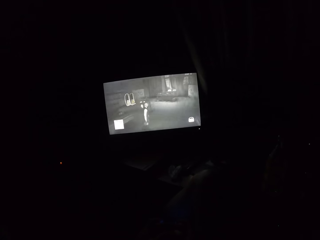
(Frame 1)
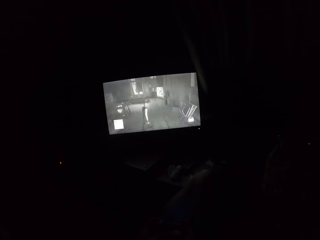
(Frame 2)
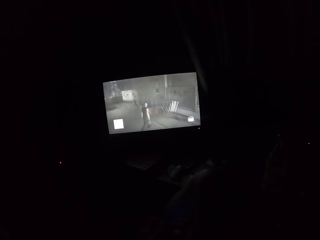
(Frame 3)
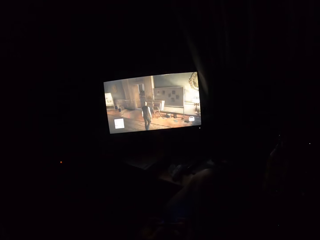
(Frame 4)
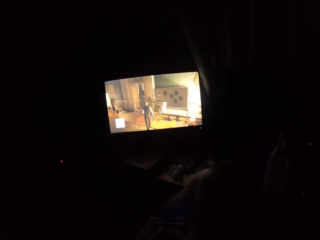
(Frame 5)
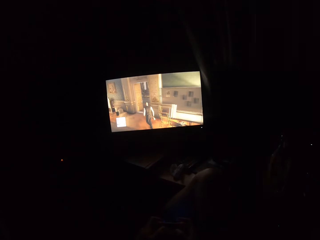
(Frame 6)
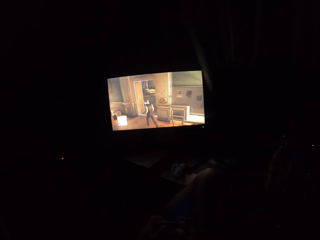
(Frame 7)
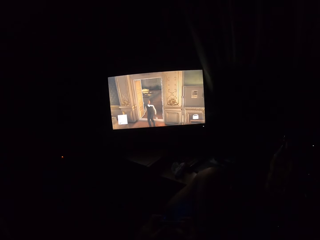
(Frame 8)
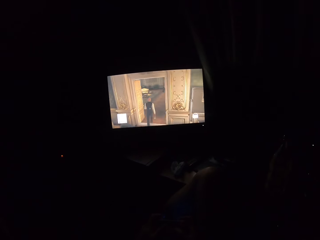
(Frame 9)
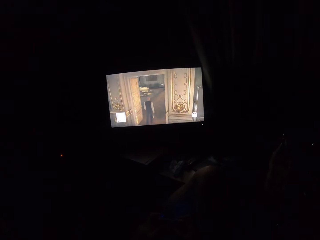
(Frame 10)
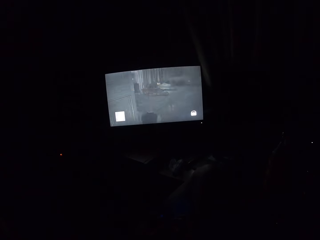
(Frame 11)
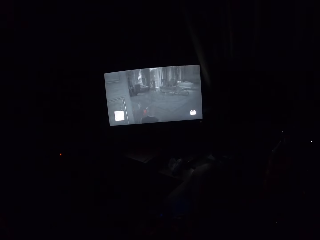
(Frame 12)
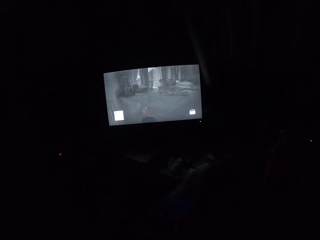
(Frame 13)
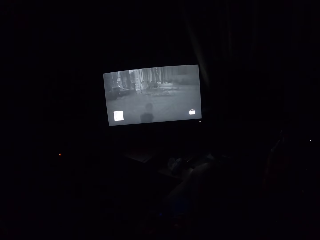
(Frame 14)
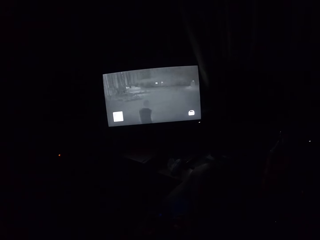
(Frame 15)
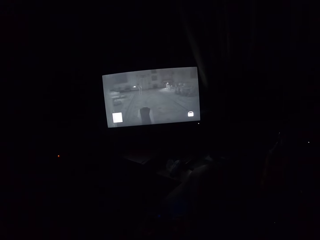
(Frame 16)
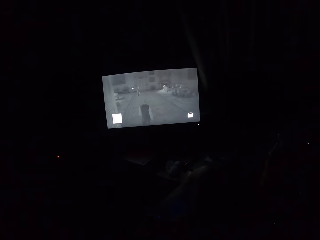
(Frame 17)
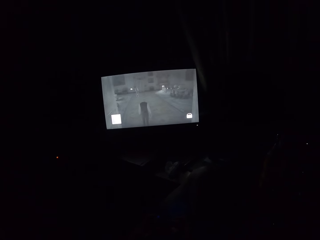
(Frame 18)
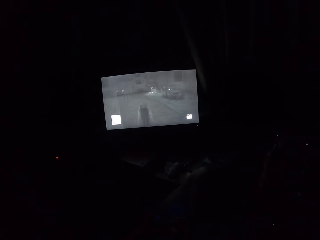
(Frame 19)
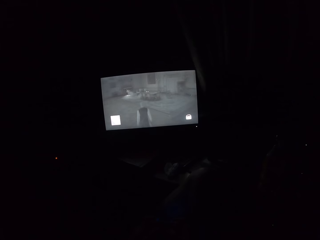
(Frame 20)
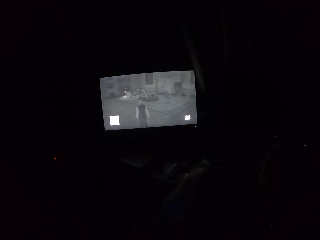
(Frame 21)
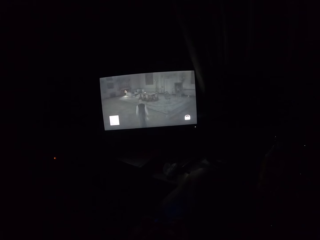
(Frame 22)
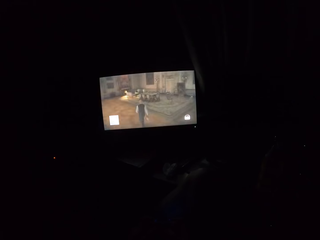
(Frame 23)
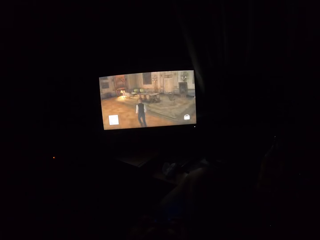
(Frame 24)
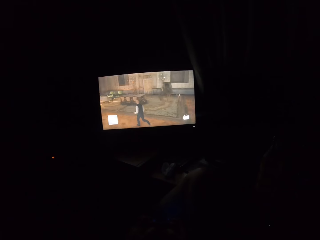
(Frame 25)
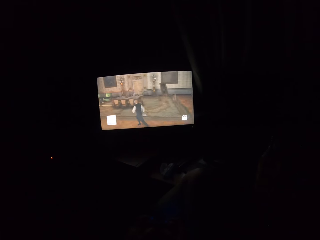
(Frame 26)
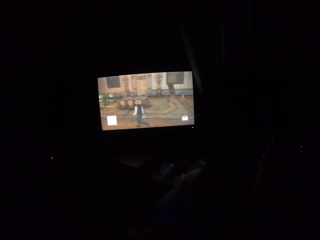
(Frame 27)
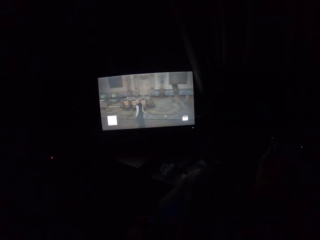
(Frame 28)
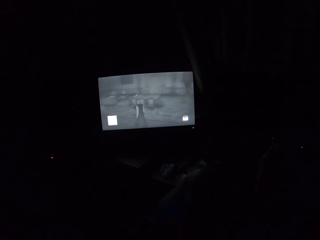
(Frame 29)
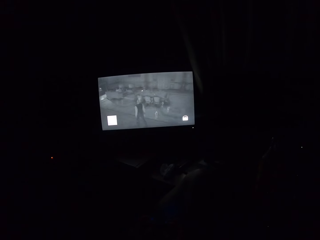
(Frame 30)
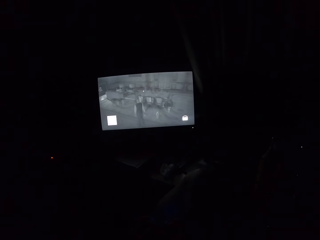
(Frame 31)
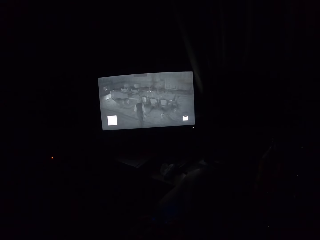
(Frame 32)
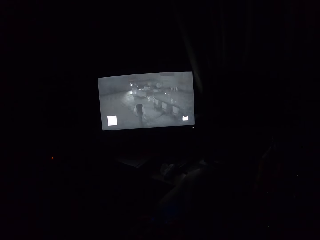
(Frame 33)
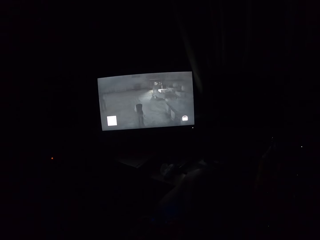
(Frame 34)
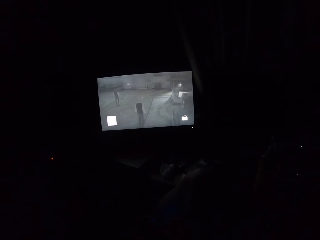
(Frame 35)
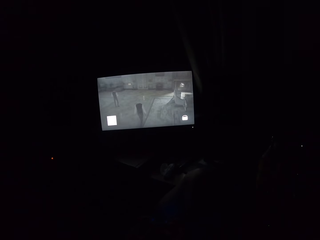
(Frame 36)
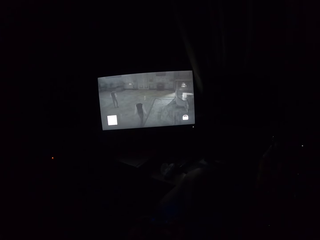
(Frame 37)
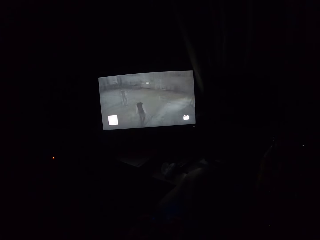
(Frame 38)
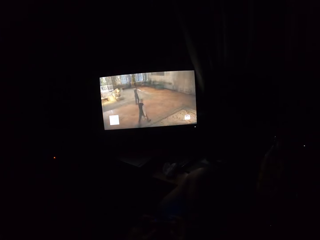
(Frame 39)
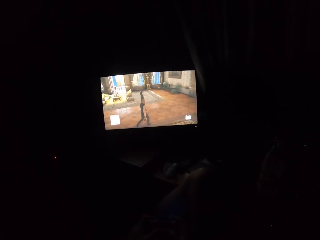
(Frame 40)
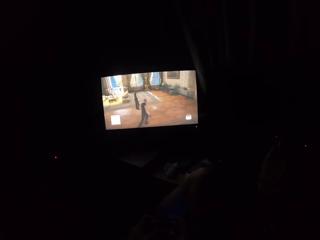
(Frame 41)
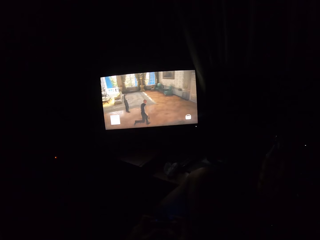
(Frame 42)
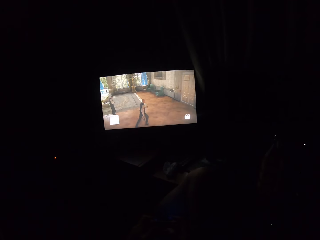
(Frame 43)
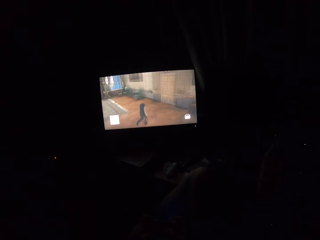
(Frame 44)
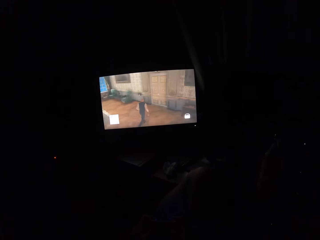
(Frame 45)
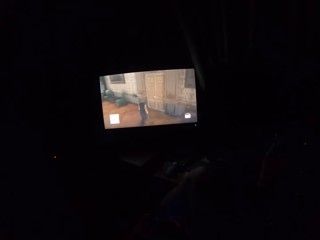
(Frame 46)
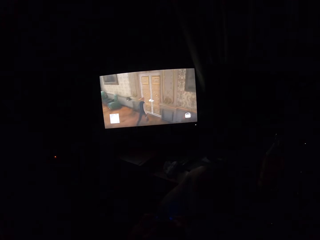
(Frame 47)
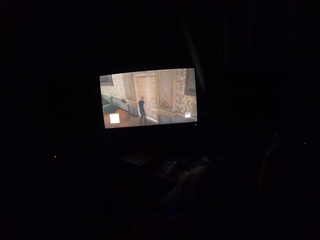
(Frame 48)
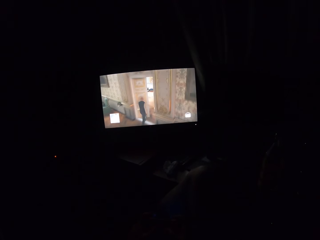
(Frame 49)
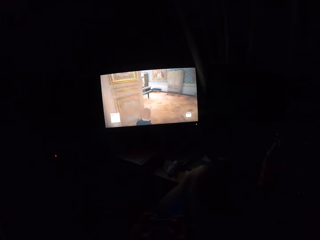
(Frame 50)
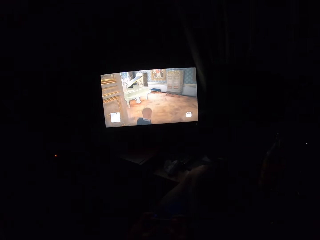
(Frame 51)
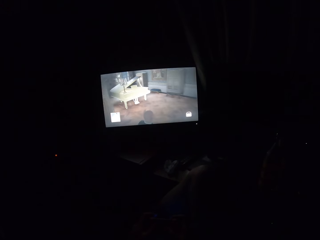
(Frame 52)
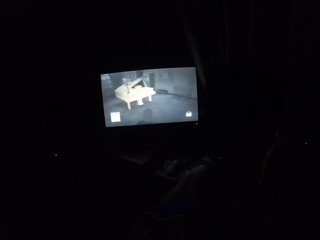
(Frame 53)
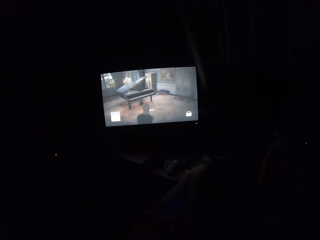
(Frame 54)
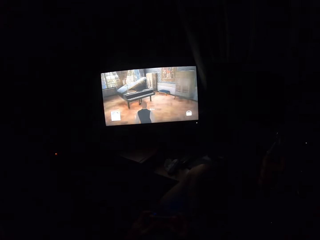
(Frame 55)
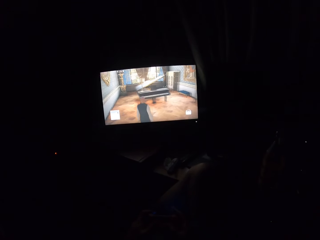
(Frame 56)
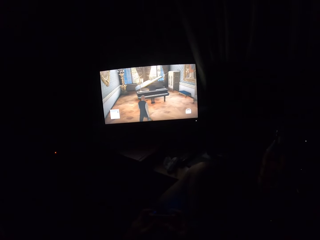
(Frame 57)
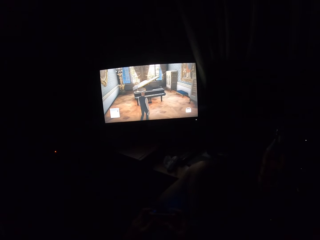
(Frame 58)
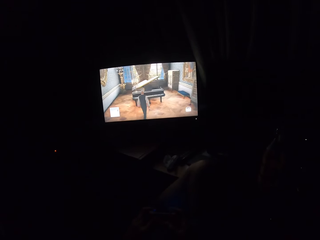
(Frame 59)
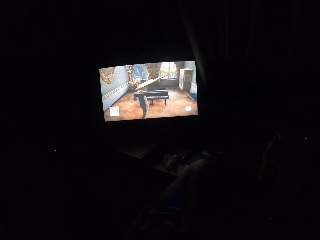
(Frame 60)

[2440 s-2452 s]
The camera wearer plays a video game on the screen.

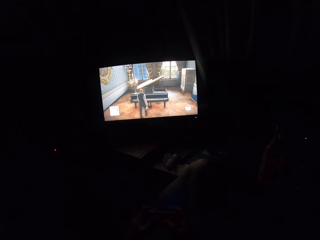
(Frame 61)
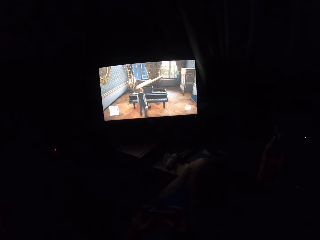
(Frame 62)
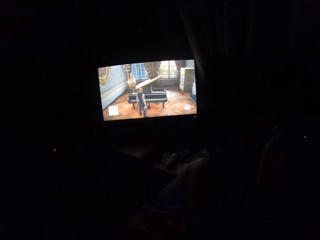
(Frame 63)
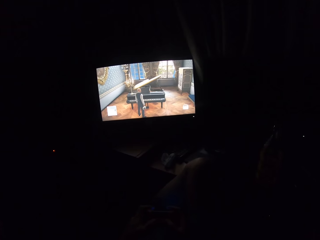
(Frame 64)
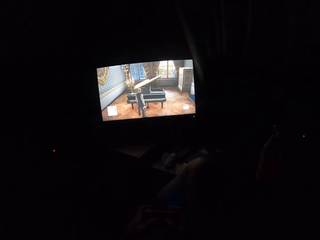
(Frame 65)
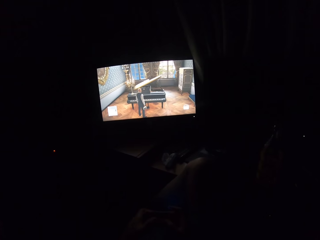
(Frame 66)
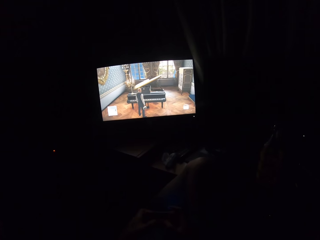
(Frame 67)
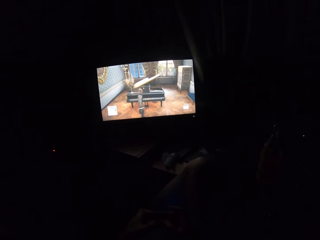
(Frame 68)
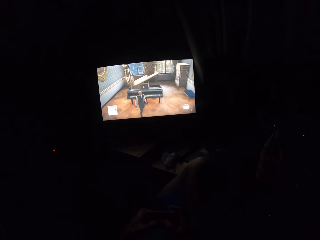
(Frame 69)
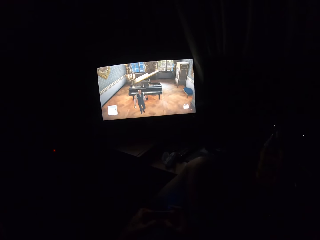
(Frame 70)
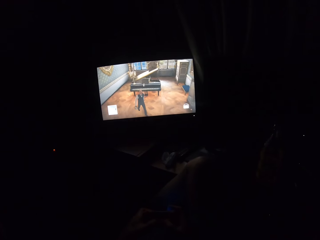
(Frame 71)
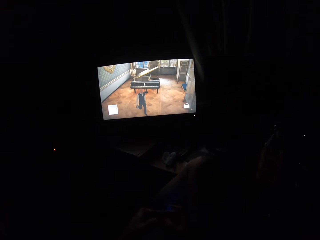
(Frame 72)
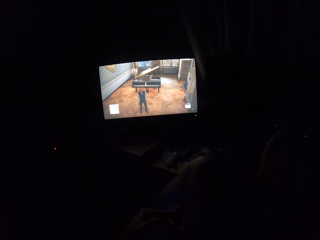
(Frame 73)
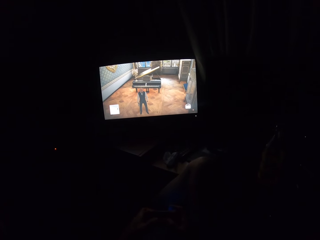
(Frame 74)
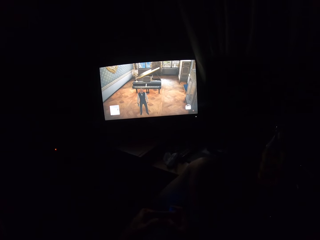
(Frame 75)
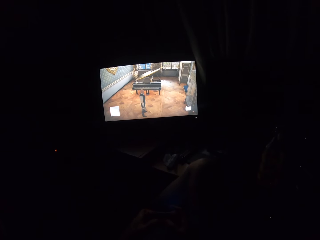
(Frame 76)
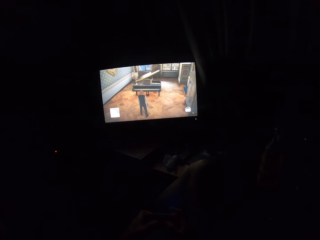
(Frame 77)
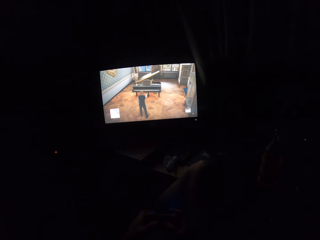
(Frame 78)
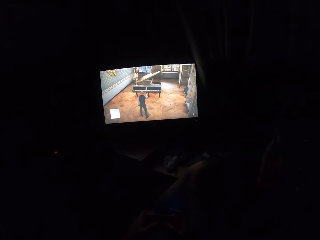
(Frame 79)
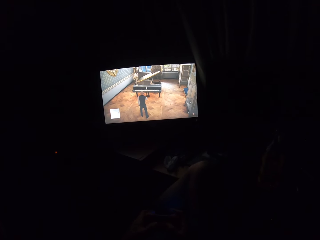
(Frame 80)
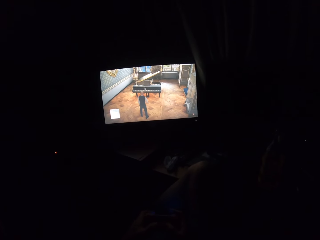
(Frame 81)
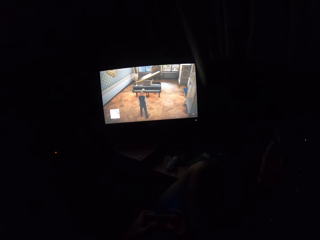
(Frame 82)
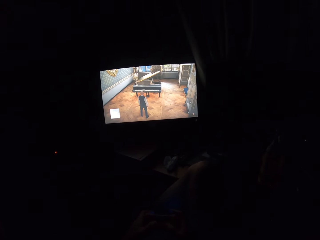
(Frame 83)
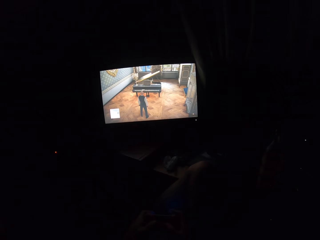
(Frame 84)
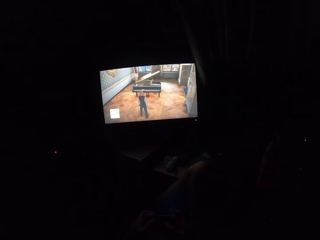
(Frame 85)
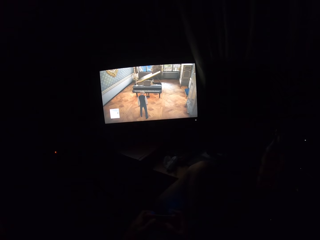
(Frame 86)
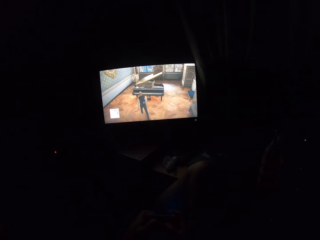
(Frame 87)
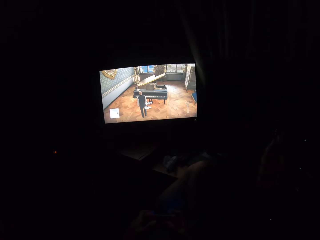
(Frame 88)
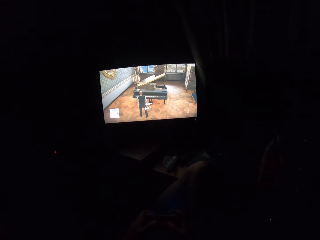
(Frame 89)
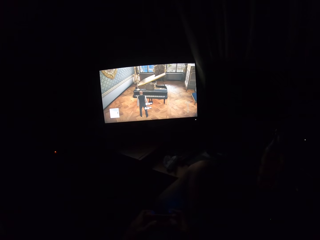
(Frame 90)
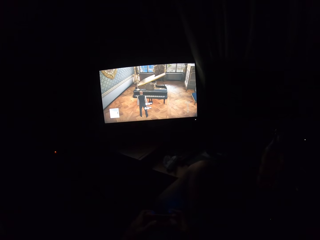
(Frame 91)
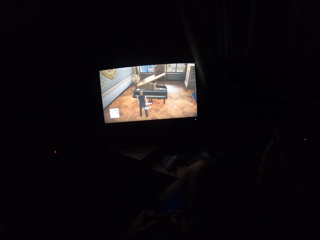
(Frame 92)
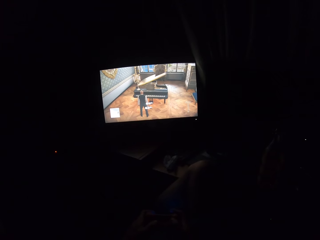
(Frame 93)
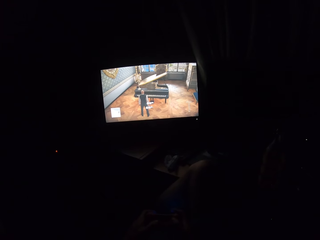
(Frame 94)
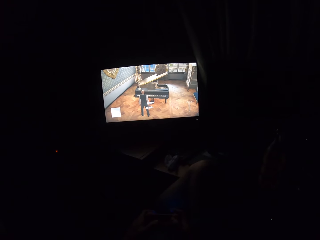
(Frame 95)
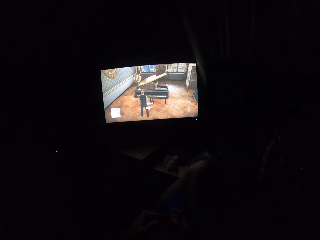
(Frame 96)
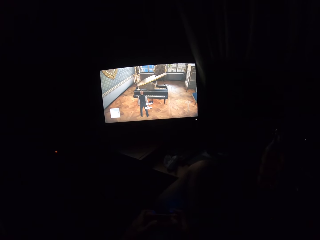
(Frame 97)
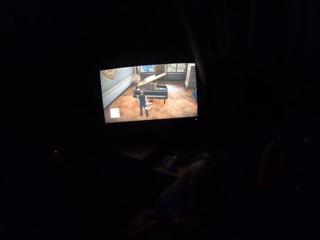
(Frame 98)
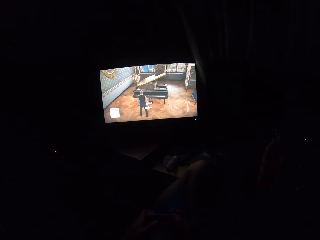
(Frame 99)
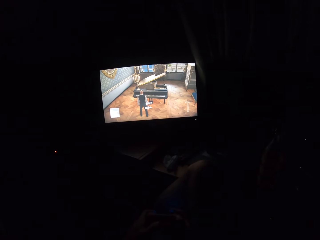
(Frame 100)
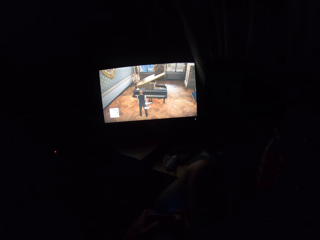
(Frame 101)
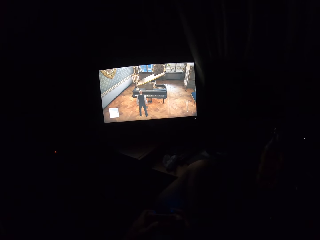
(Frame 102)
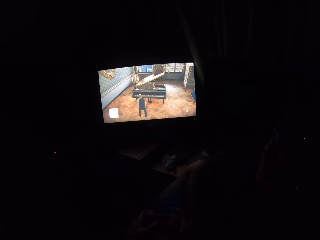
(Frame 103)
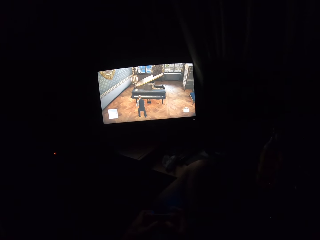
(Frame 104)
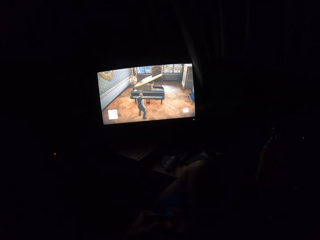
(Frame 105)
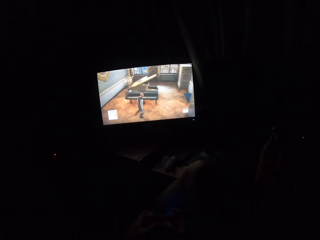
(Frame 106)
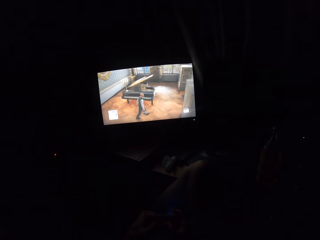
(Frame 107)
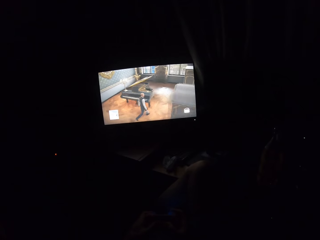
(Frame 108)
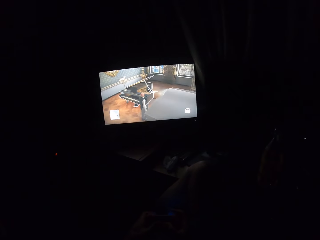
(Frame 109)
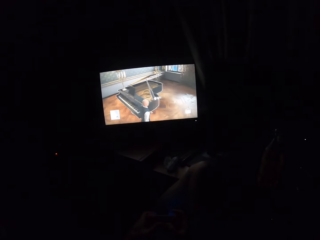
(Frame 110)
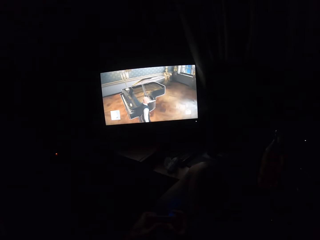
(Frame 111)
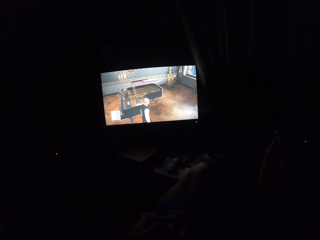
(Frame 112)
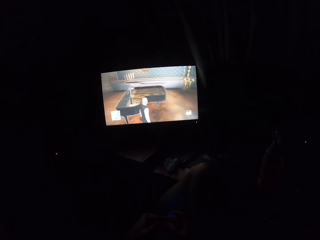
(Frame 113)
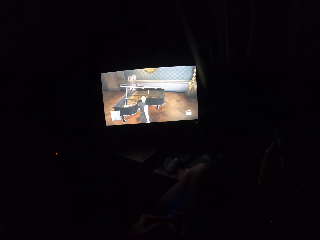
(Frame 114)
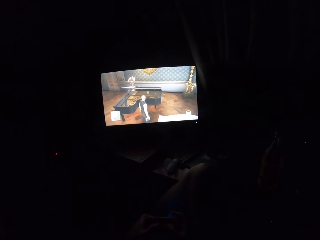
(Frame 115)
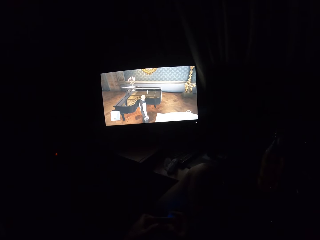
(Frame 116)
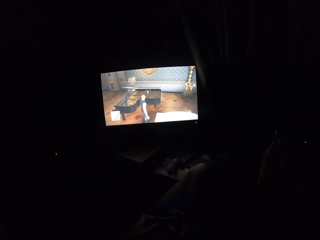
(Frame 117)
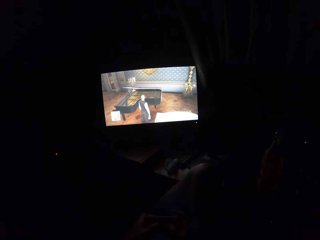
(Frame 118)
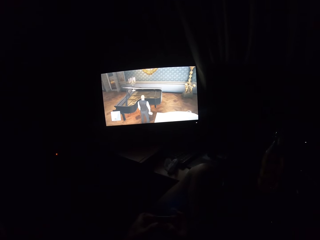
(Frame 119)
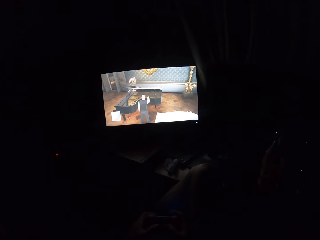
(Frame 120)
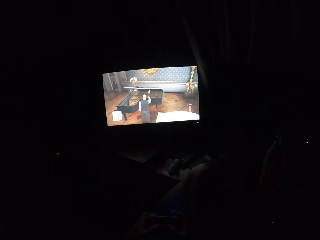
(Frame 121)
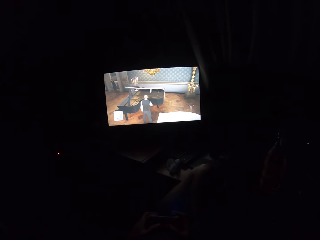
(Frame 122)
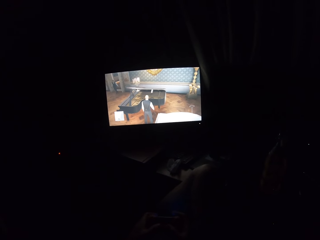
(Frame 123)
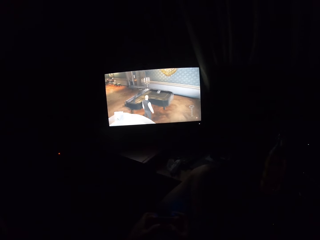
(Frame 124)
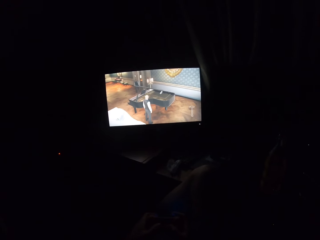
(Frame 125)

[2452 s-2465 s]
The camera wearer presses the video game remote control.
